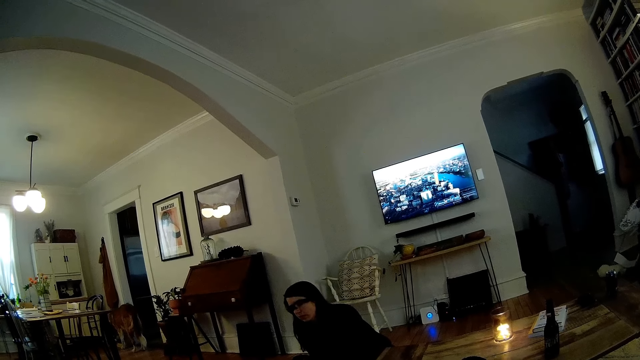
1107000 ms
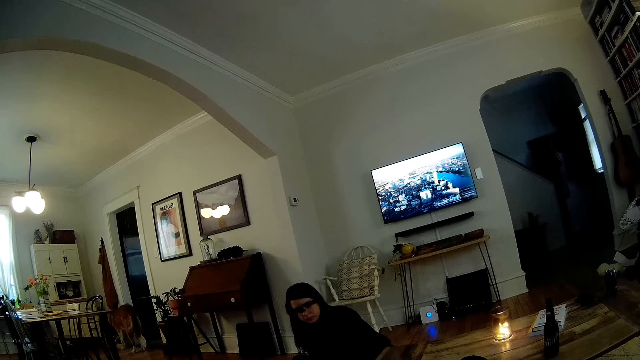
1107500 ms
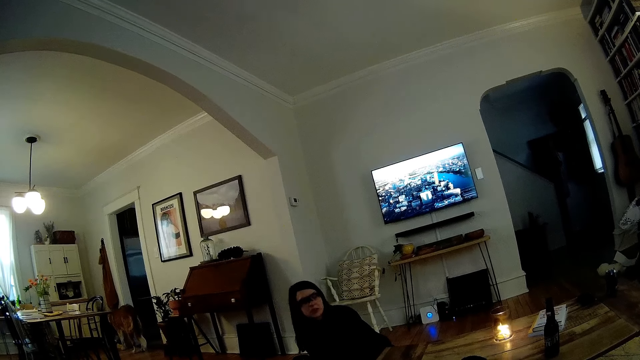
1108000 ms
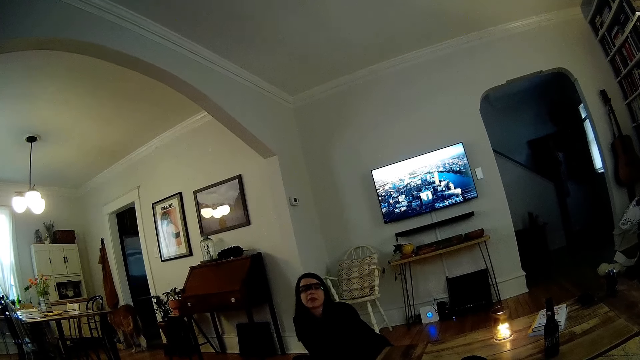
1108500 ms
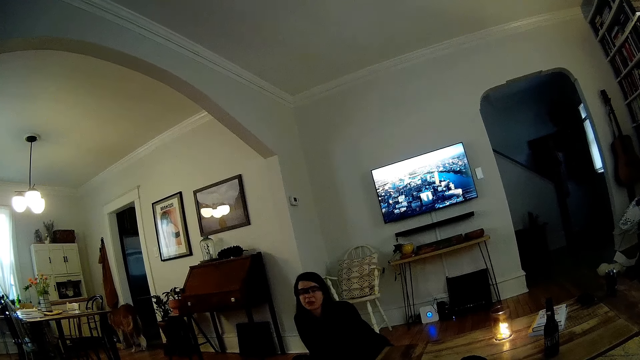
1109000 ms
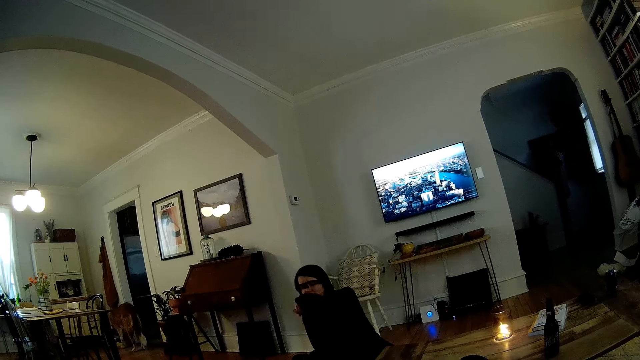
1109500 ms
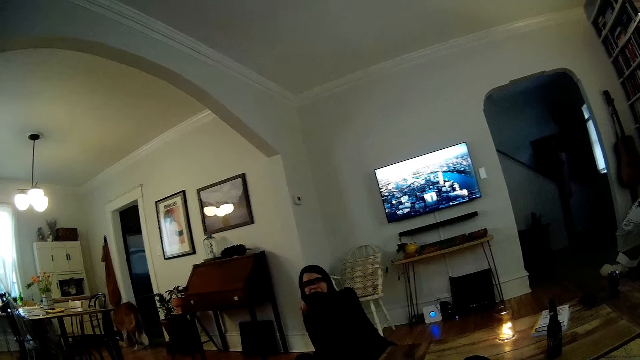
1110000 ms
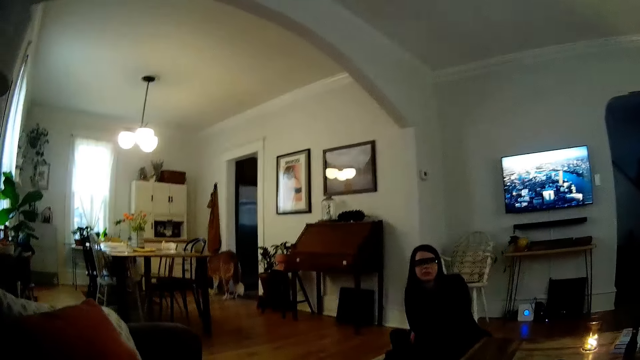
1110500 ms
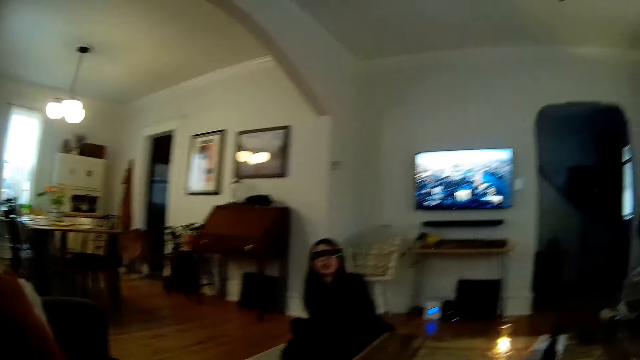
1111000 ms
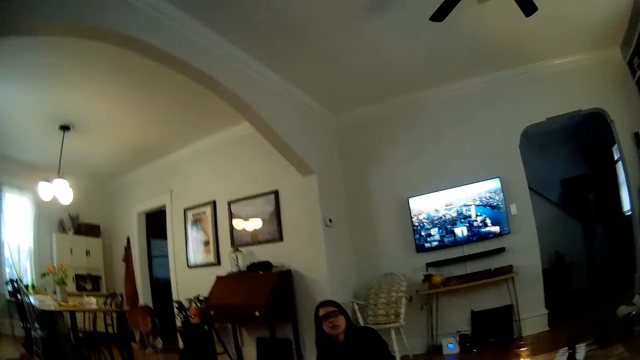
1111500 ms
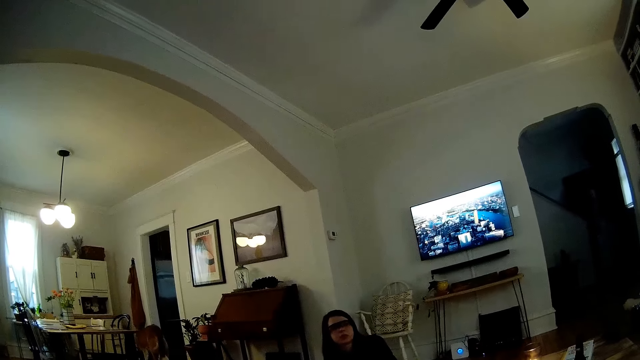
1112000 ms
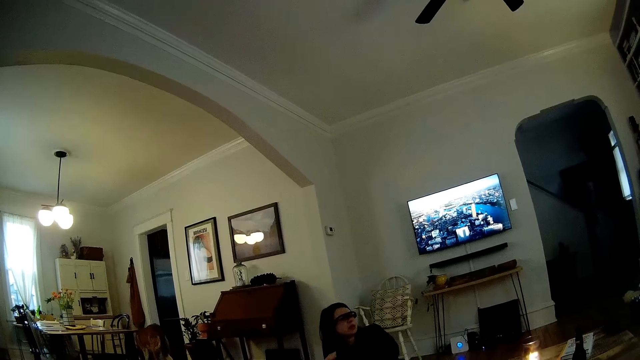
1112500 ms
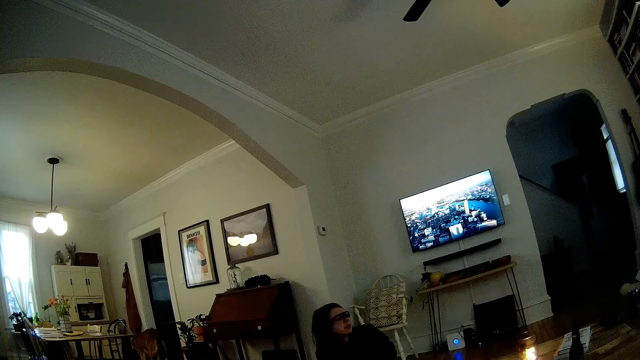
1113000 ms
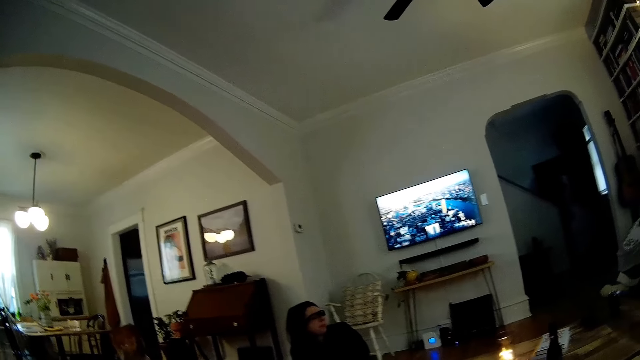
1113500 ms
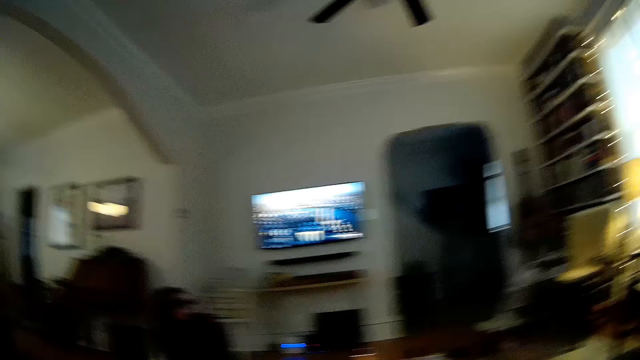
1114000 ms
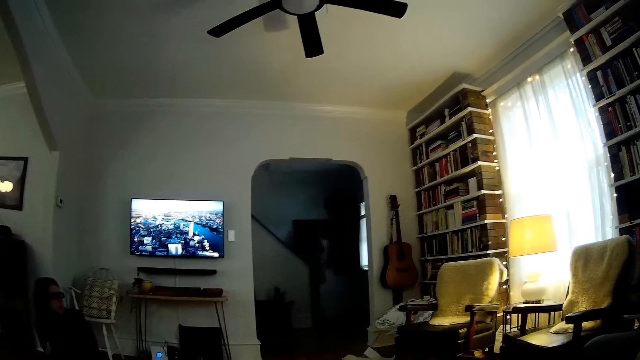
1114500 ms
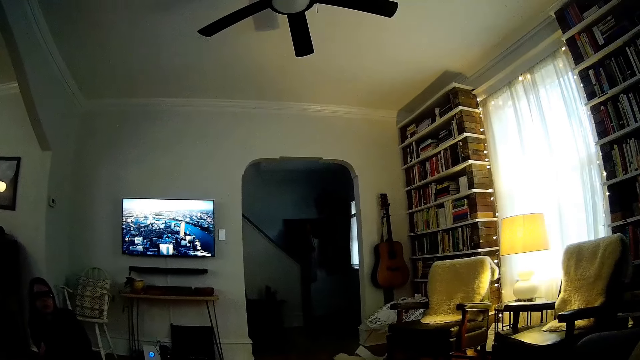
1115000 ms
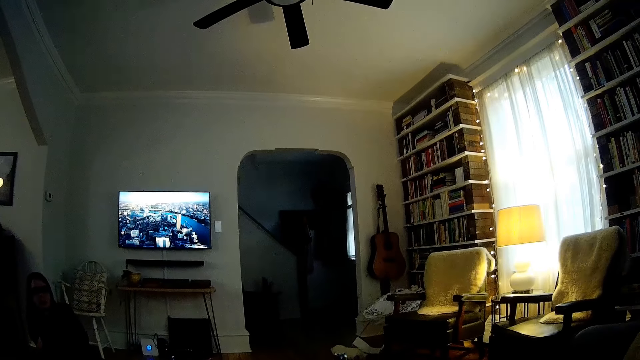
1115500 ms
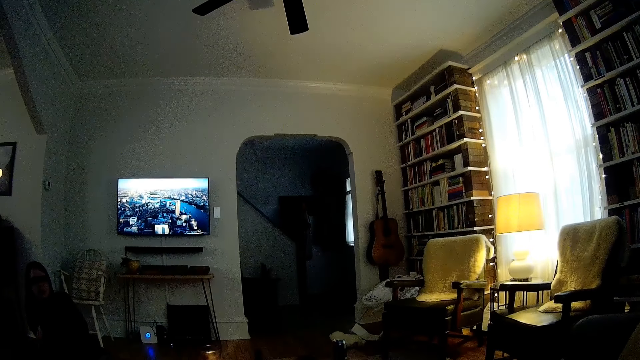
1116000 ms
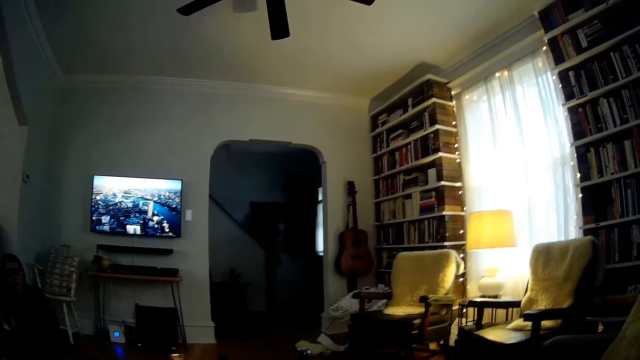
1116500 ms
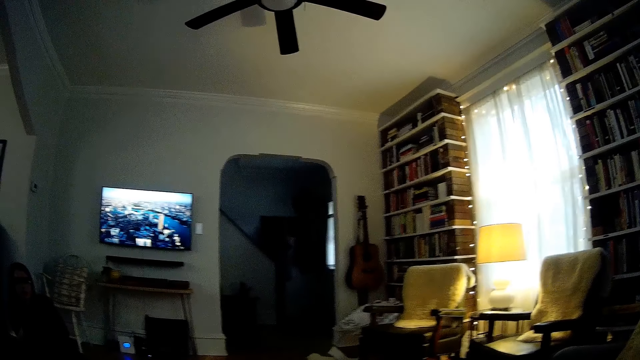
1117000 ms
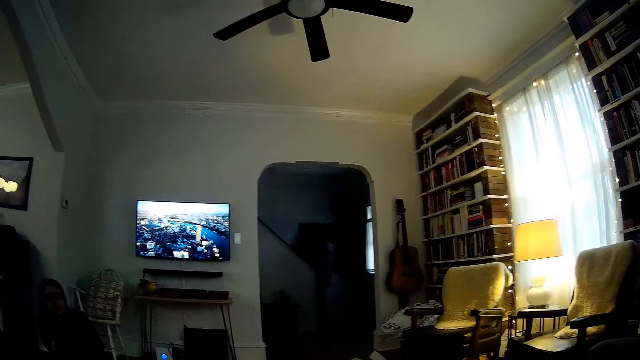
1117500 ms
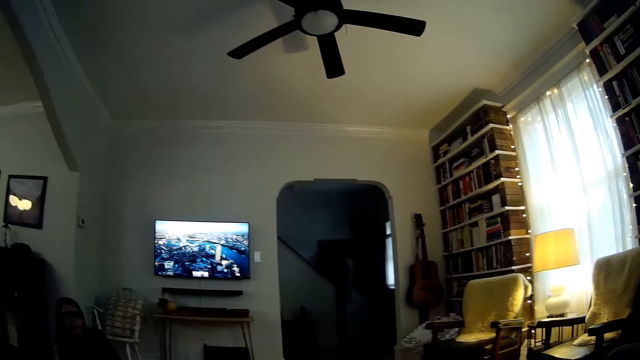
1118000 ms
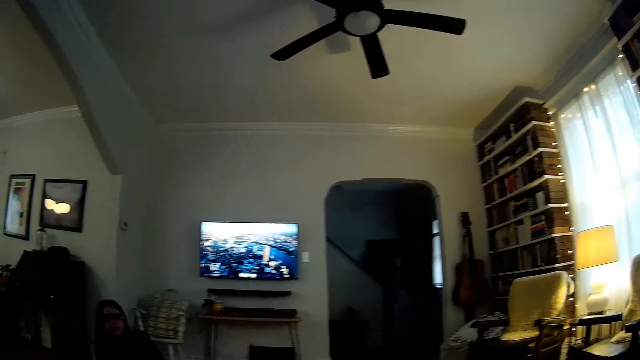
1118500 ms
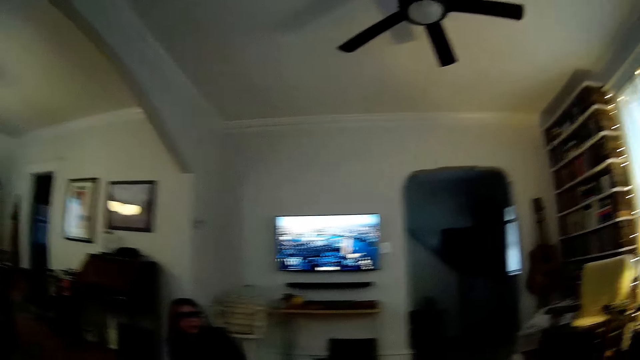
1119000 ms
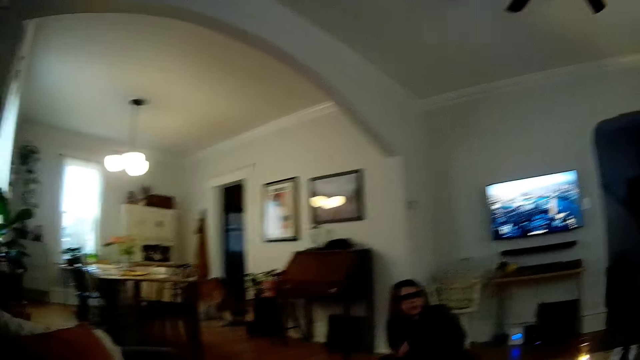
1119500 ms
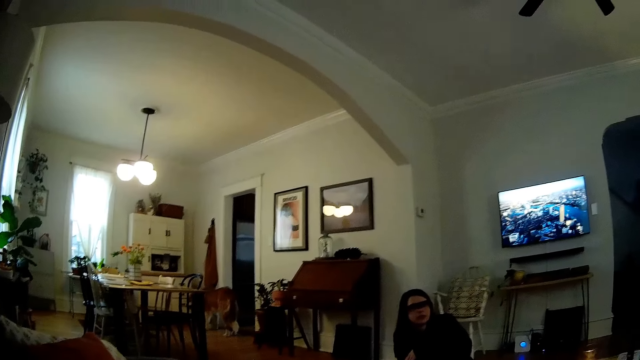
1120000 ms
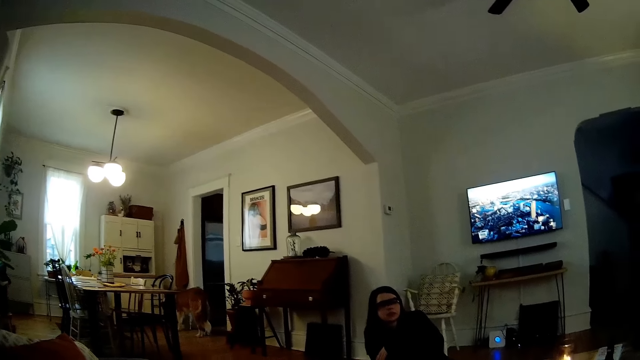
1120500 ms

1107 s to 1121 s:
The woman covers her mouth with her left hand and drops her left hand. The camera wearer looks at the bookshelf.

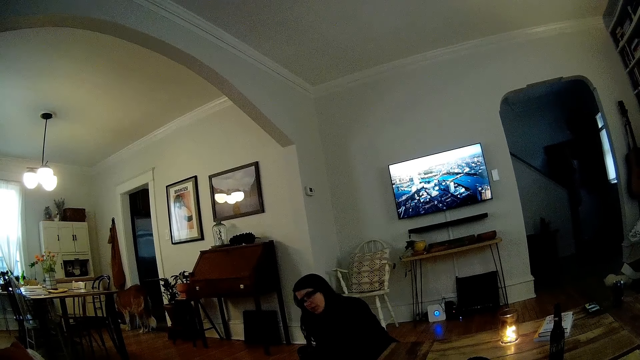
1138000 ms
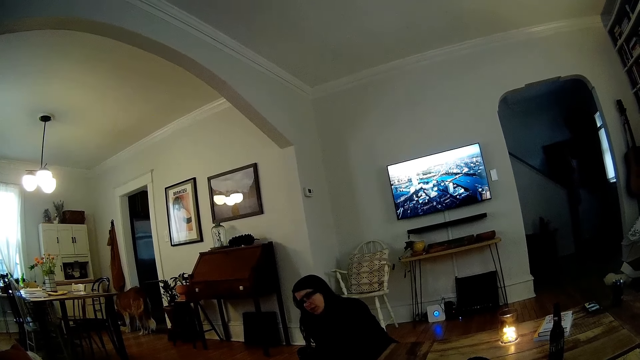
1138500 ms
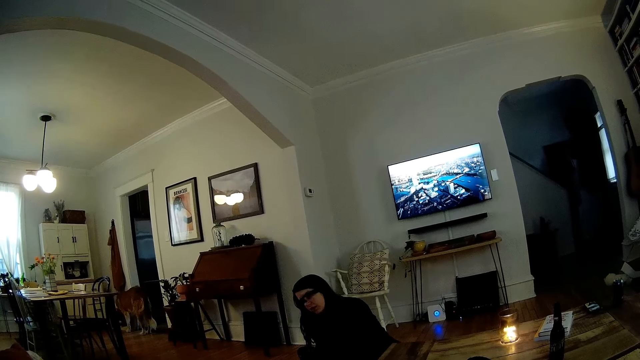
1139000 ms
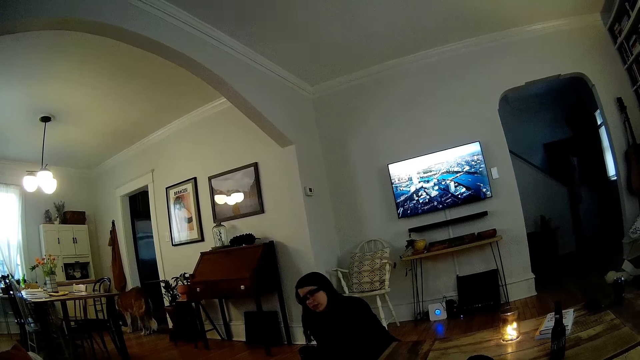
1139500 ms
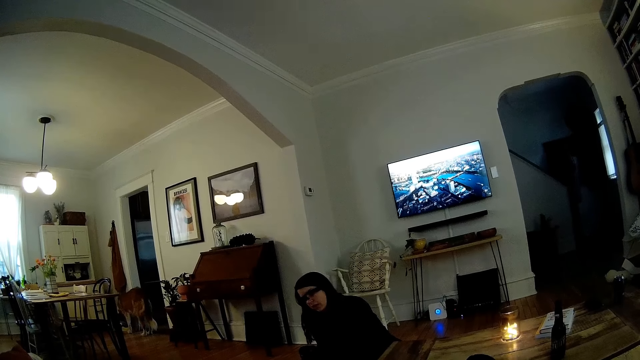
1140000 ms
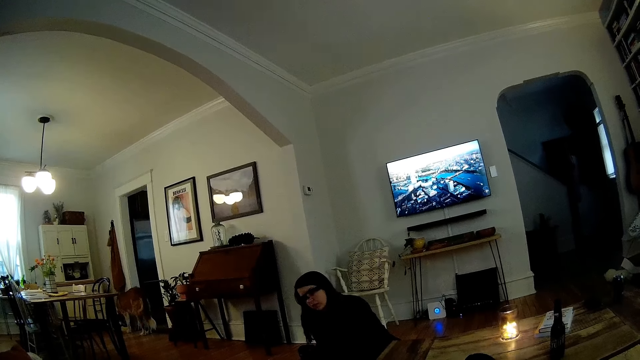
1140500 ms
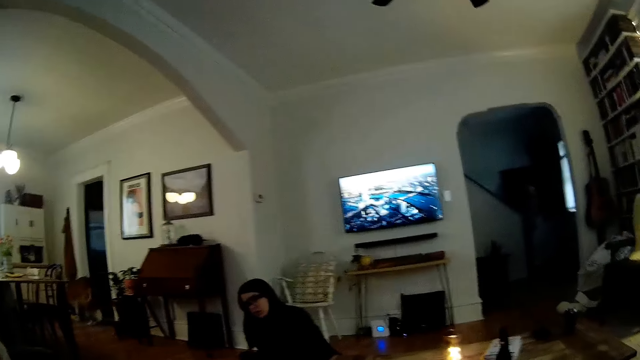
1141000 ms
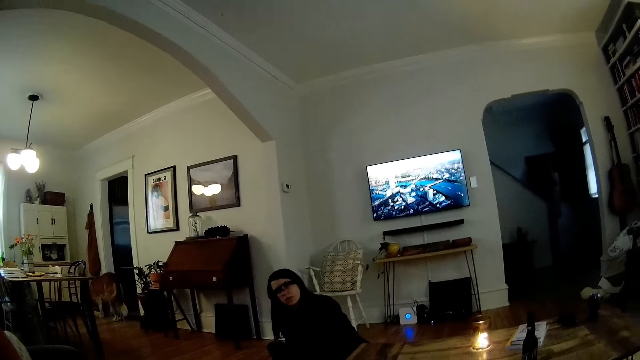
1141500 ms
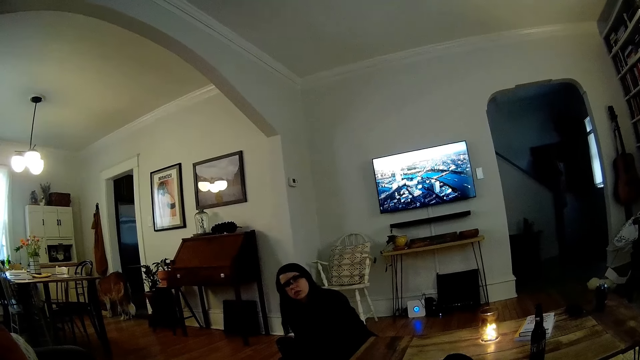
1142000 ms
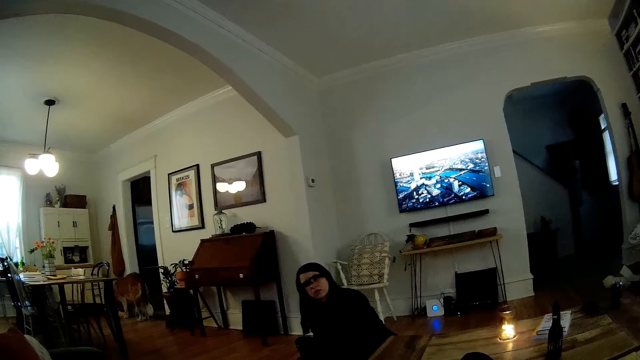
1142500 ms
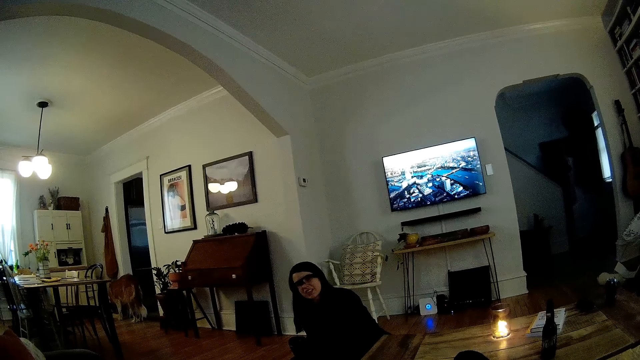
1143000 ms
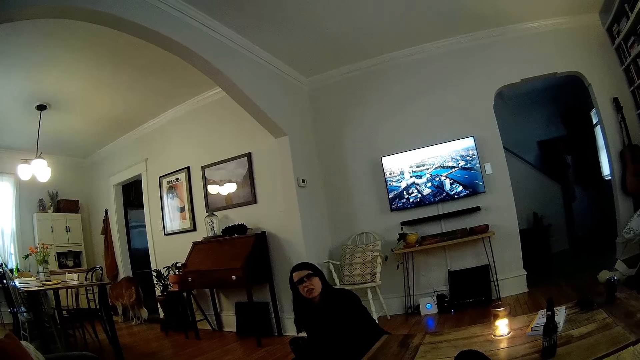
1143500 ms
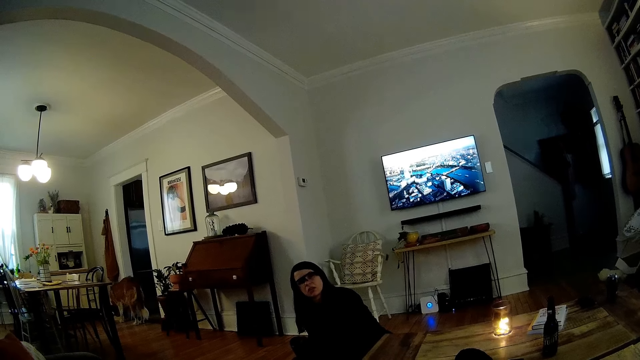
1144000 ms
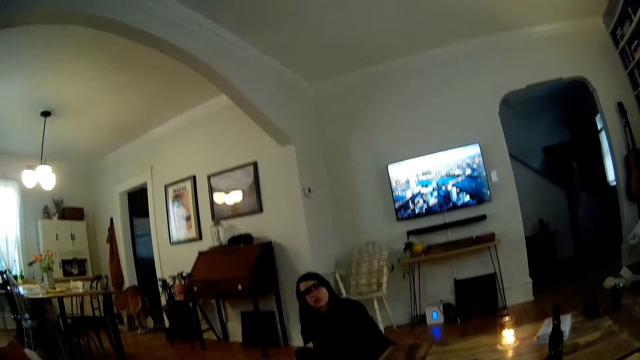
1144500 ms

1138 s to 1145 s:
The woman shakes her head.
